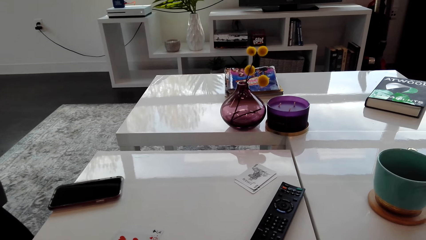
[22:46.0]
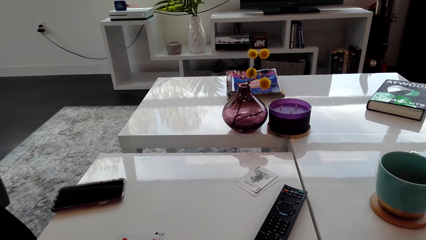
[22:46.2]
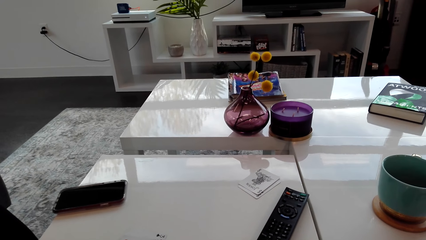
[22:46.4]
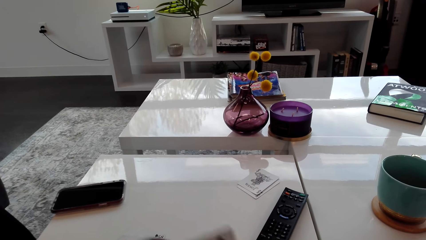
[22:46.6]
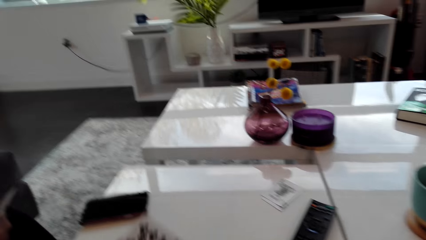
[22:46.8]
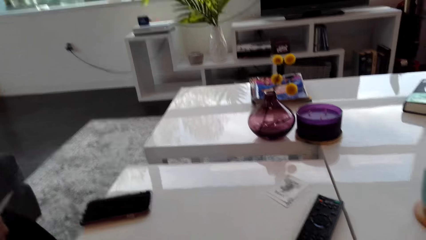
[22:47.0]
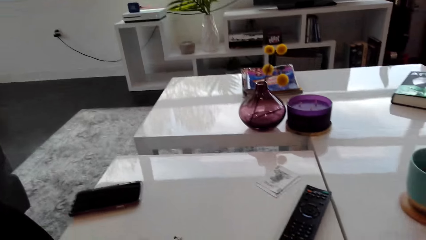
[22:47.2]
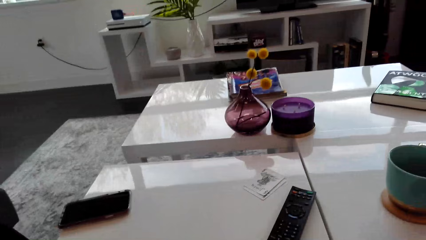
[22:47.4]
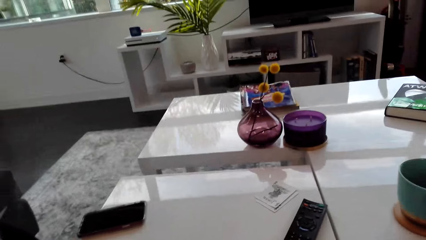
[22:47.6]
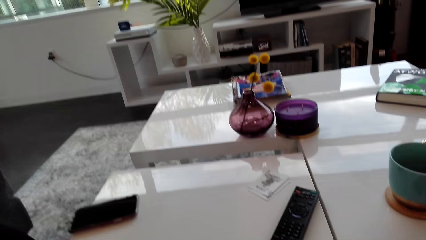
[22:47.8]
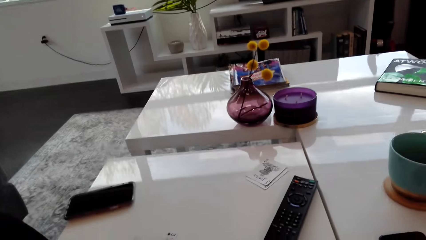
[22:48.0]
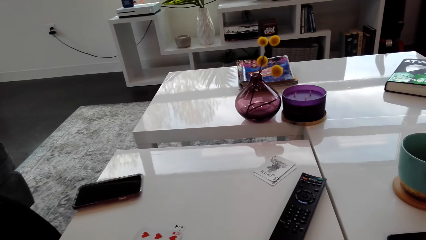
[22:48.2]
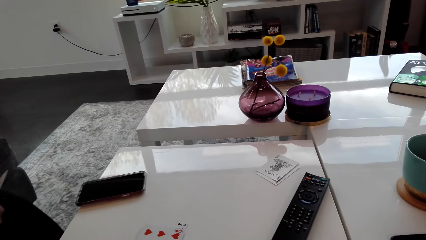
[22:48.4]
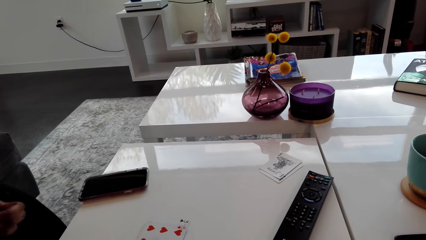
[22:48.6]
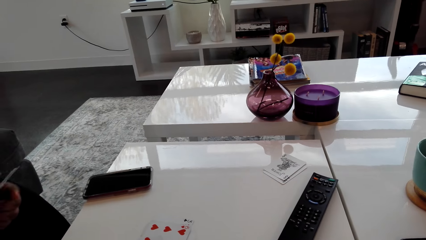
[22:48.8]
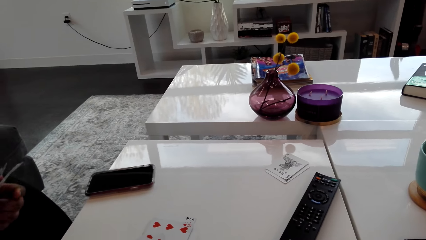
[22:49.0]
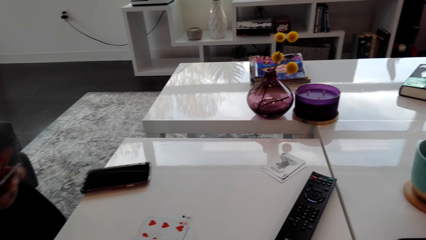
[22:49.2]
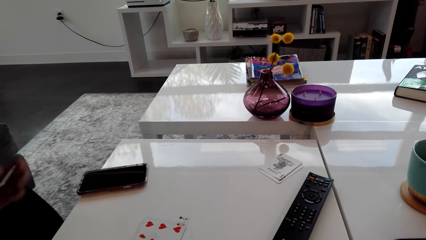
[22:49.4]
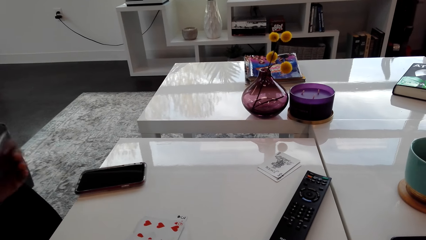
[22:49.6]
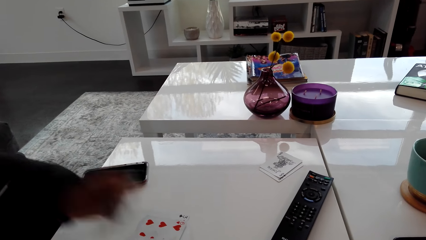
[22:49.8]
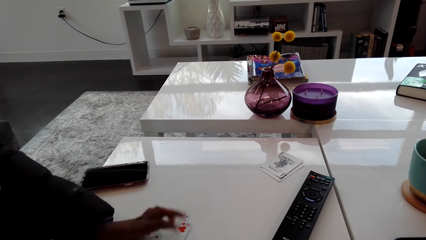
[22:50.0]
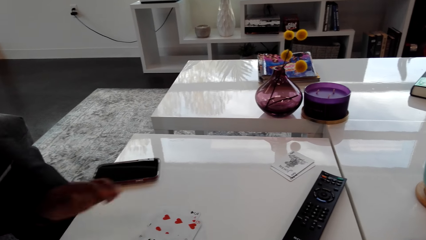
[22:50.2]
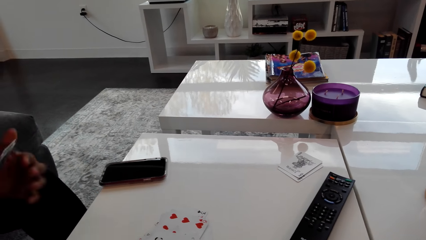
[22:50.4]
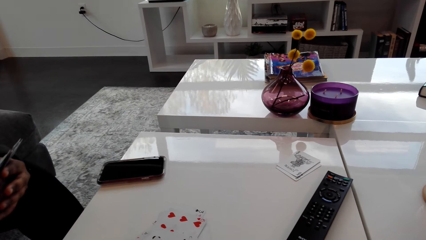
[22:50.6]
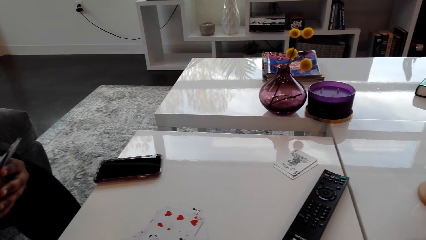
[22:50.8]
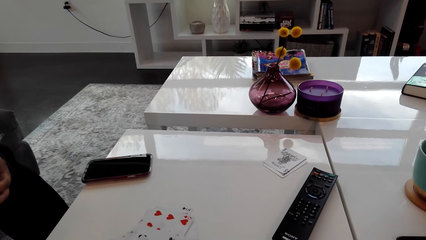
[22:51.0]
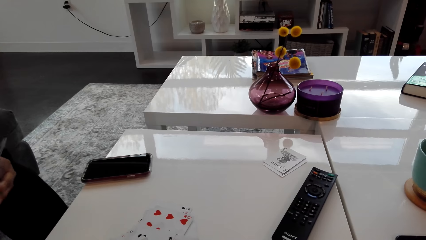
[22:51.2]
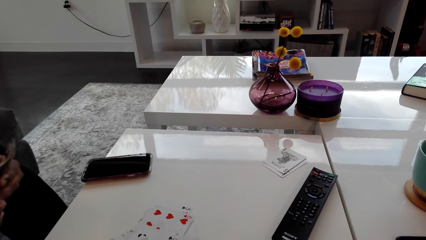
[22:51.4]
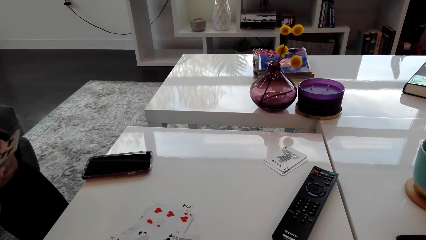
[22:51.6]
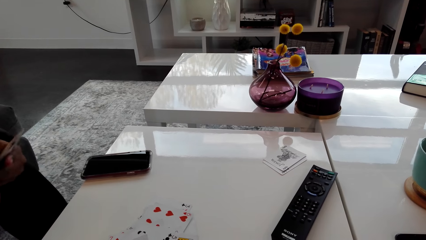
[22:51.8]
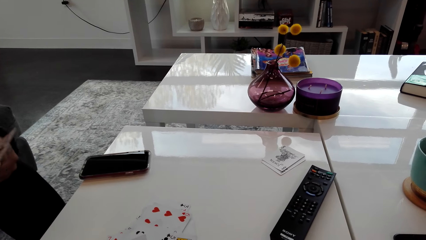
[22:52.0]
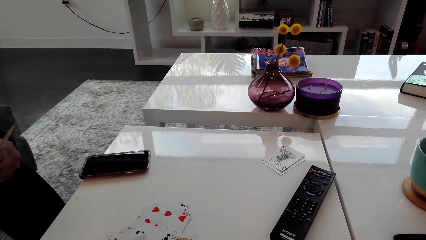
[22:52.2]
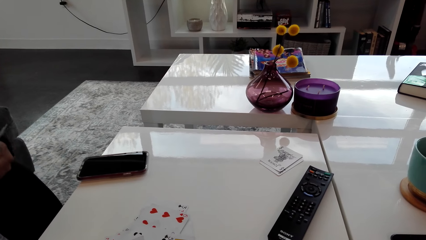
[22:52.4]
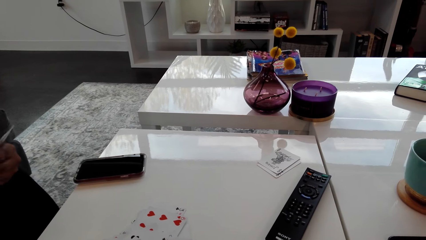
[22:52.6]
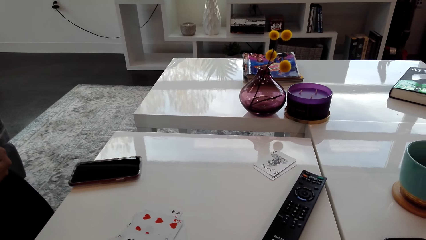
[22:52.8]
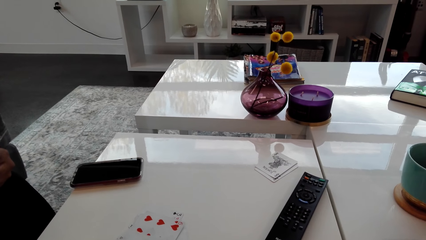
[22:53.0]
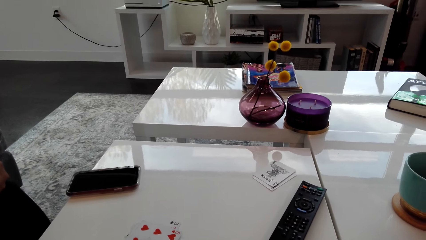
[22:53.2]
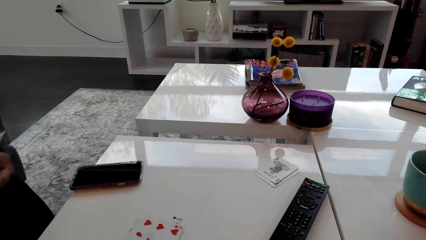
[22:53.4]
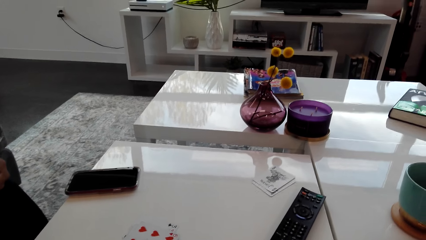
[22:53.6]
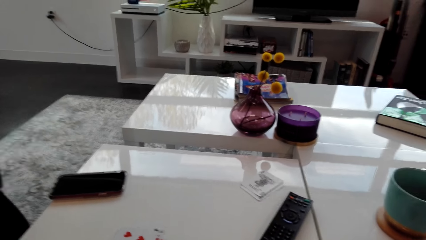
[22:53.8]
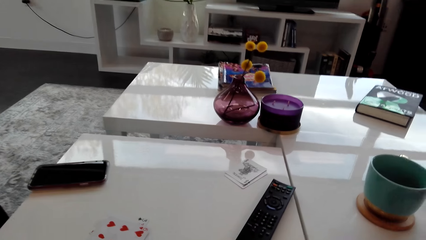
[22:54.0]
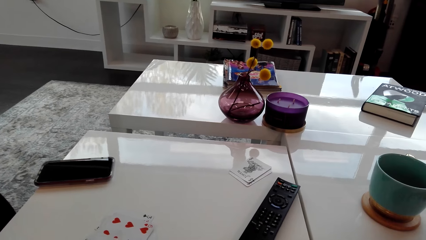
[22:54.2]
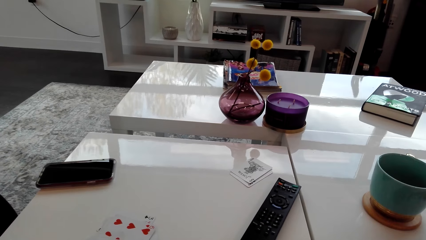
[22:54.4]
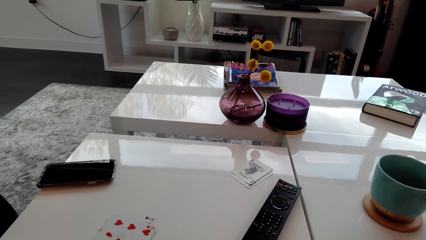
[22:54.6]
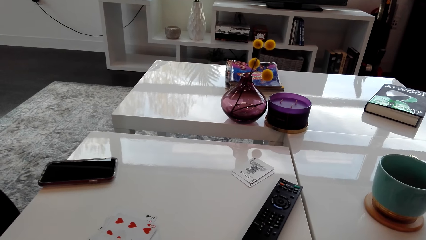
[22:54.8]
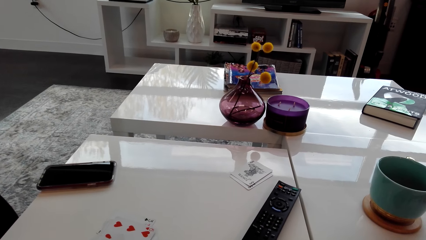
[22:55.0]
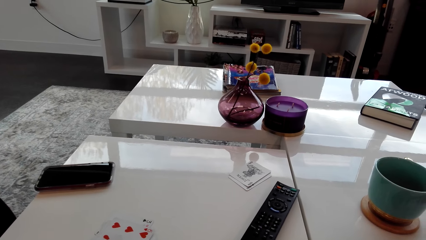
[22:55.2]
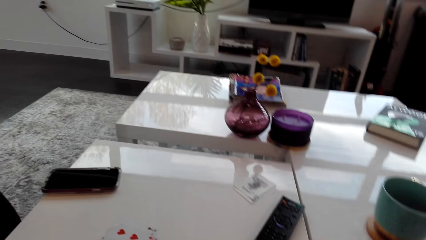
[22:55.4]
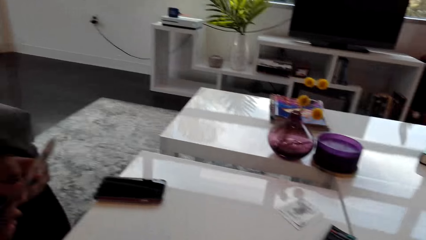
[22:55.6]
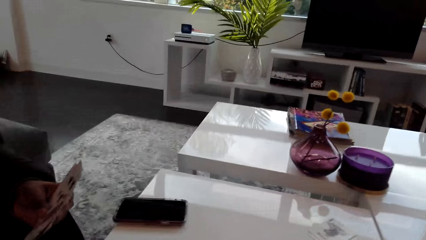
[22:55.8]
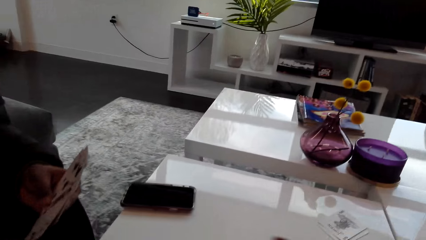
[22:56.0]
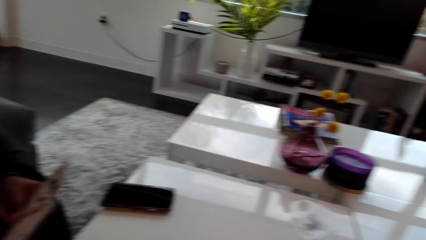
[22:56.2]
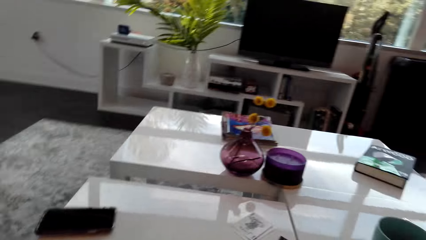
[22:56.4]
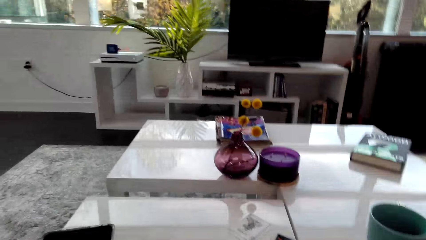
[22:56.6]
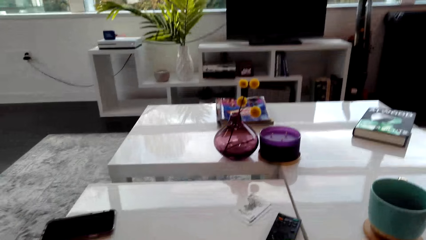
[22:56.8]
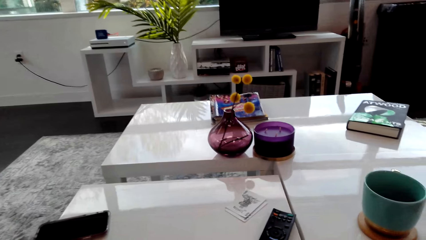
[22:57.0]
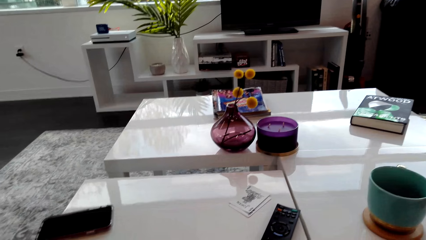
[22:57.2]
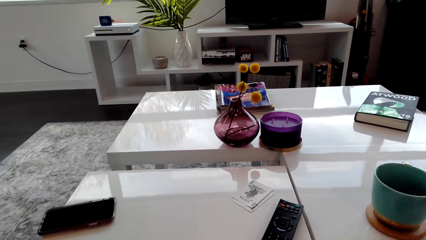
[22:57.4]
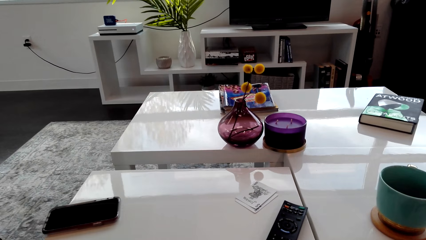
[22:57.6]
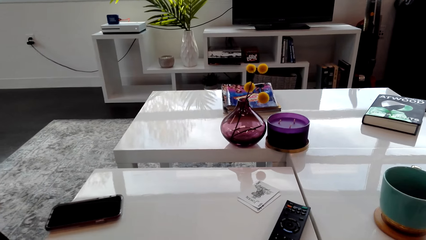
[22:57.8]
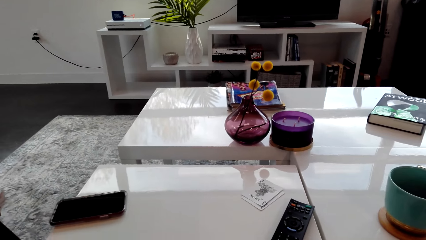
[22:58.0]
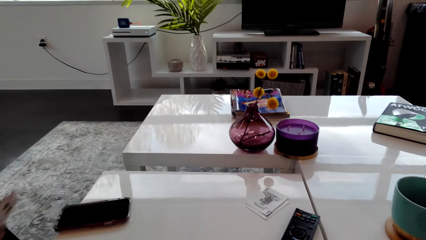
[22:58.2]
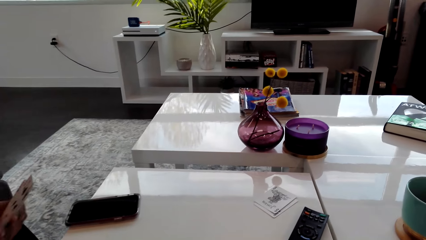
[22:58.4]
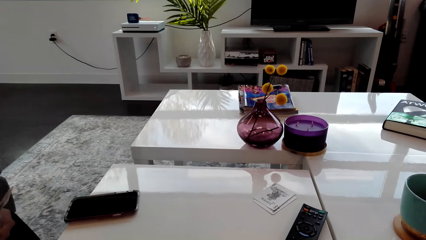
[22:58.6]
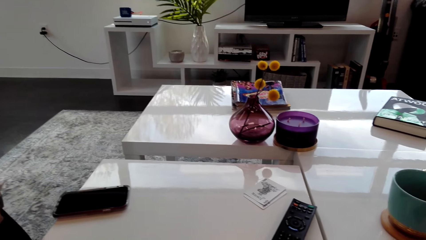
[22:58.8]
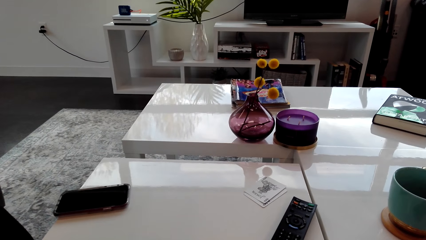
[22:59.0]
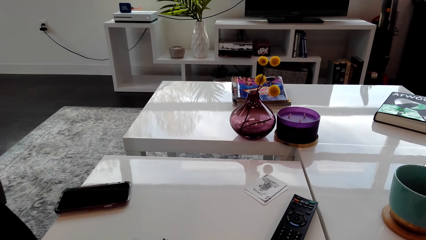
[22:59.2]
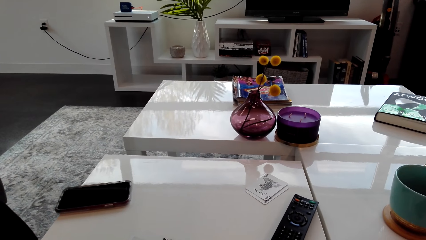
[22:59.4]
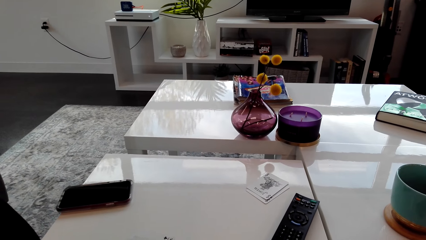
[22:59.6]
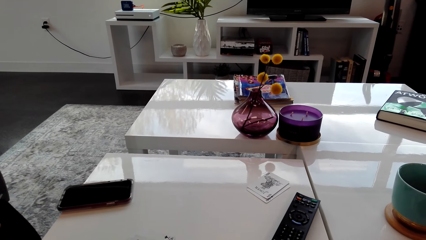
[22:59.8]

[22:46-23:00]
The camera wearer looks around. They play the card. A lady puts a card on the table. The camera wearer talks to the lady. They look around. The lady talks to the camera wearer. The camera wearer talks to the lady.

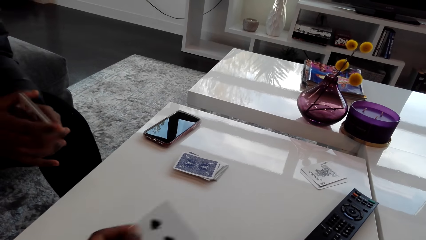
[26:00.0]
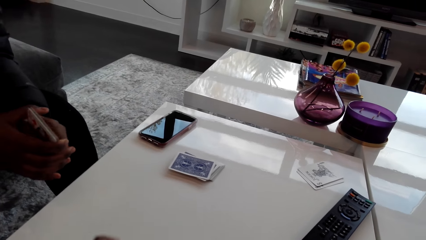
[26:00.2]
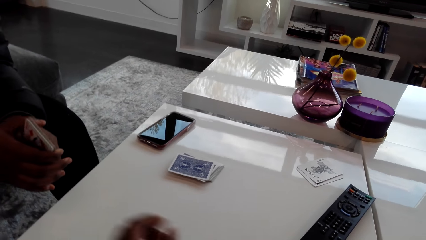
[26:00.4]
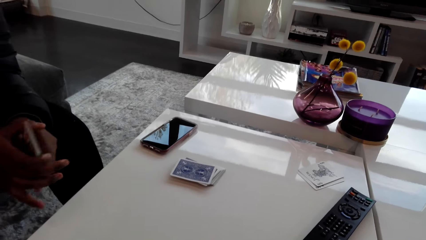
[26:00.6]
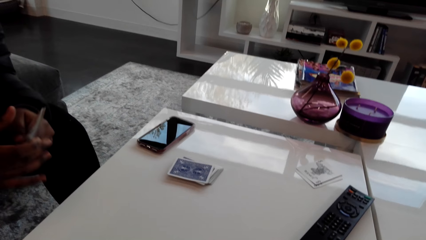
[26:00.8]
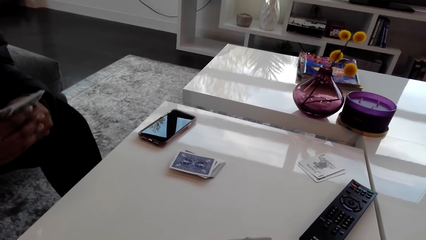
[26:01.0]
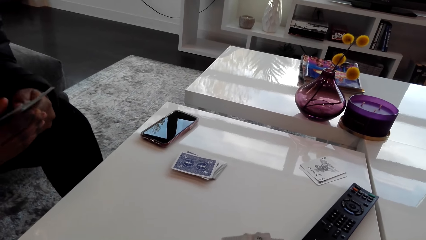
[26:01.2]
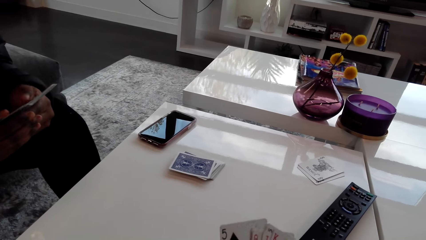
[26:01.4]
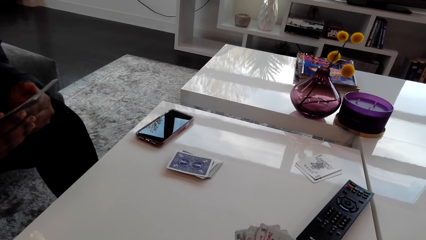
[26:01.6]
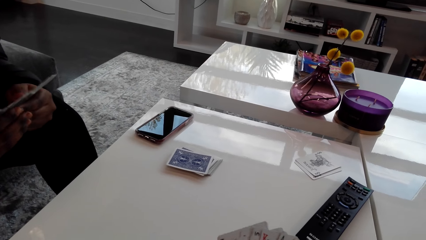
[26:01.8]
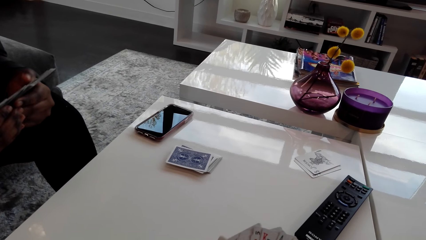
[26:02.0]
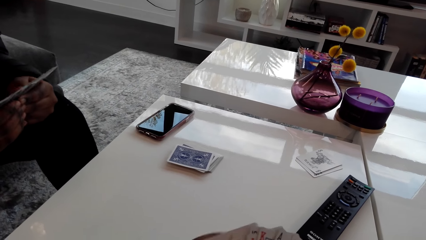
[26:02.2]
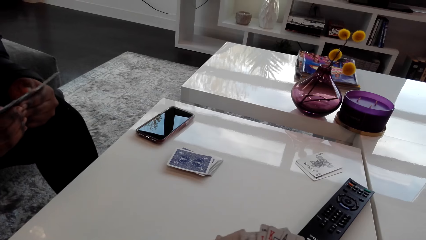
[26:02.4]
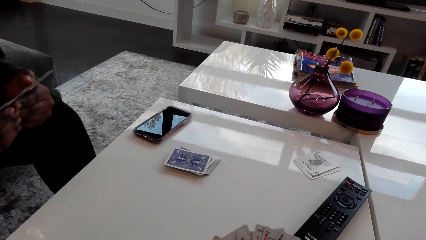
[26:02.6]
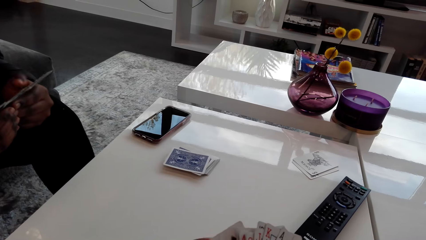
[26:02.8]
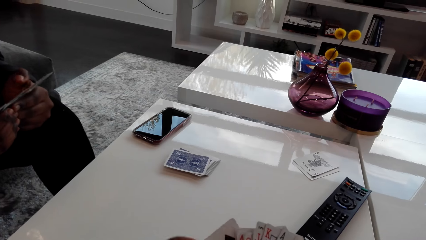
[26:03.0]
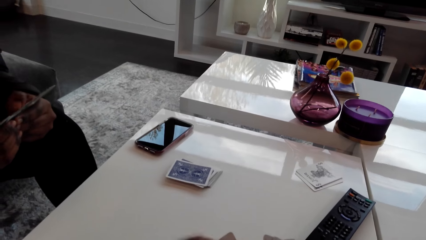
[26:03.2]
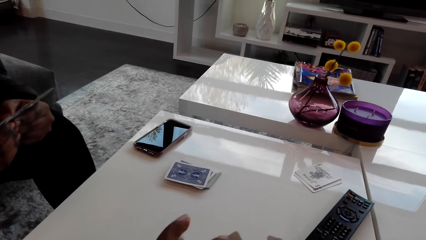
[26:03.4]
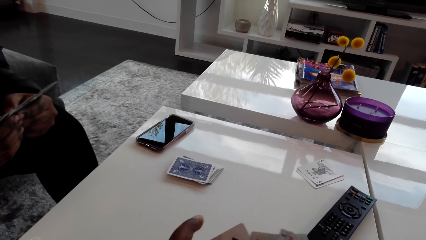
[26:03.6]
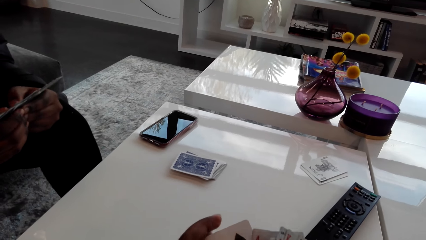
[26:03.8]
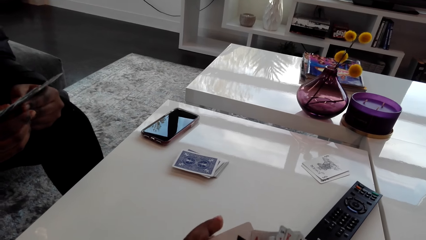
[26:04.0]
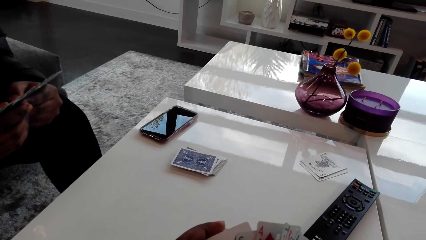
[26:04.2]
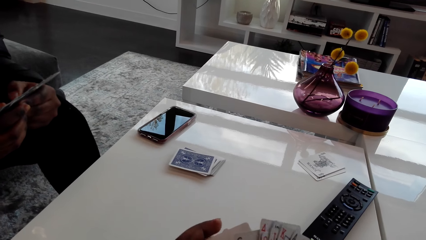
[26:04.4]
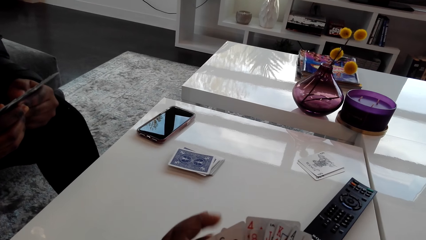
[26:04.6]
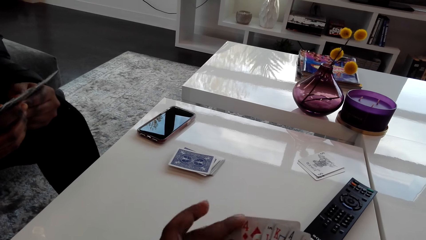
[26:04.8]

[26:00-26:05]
A lady shuffles cards. The camera wearer counts the cards. They talk to the lady.
